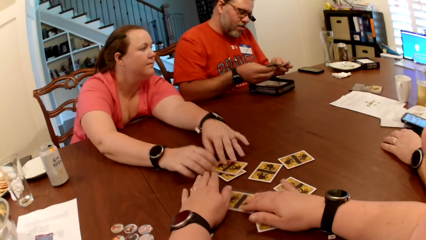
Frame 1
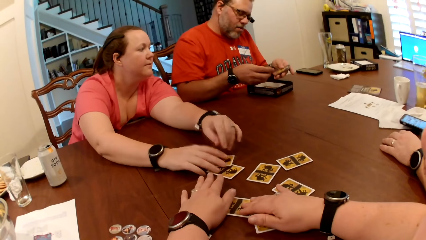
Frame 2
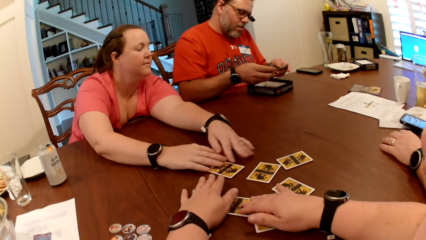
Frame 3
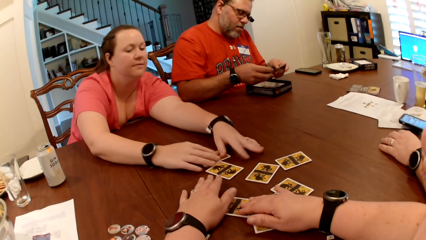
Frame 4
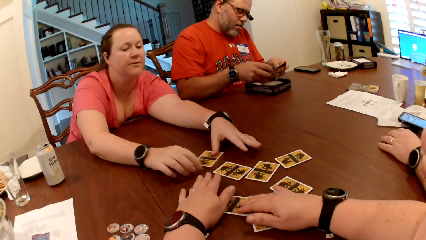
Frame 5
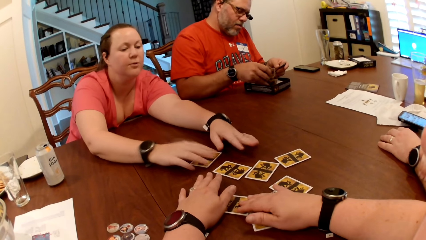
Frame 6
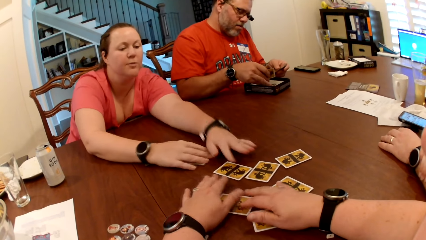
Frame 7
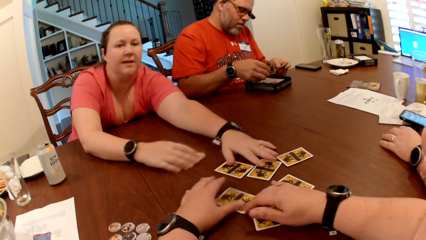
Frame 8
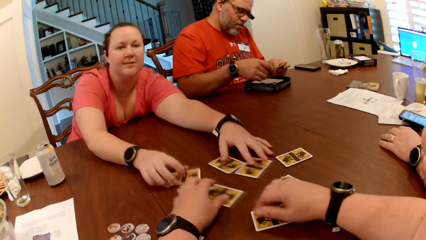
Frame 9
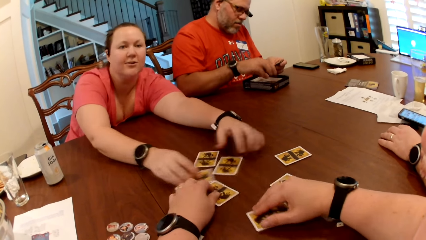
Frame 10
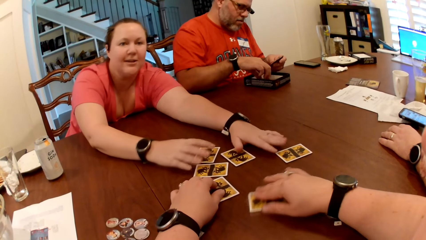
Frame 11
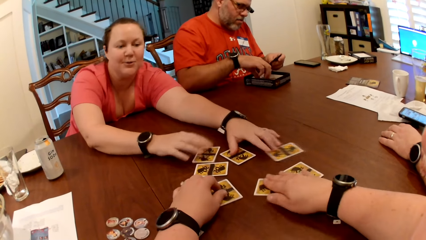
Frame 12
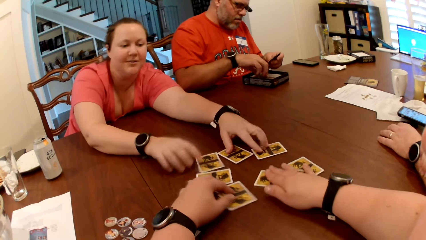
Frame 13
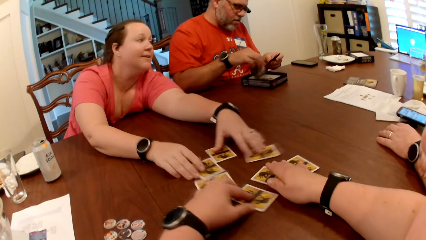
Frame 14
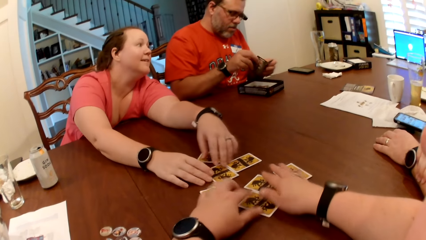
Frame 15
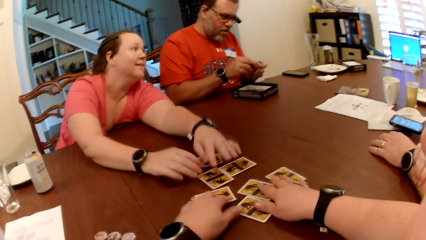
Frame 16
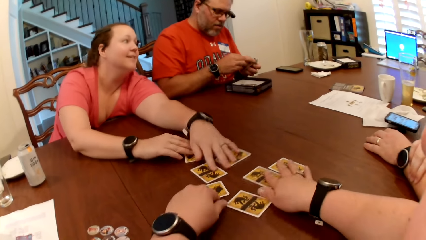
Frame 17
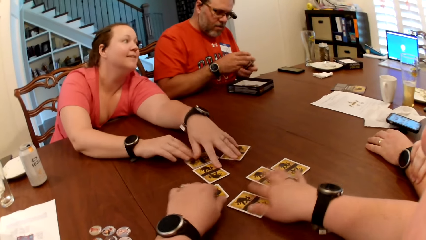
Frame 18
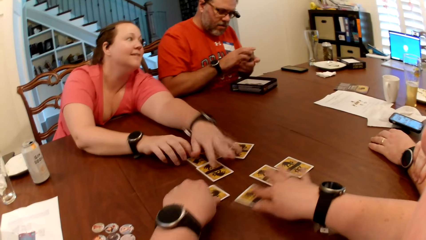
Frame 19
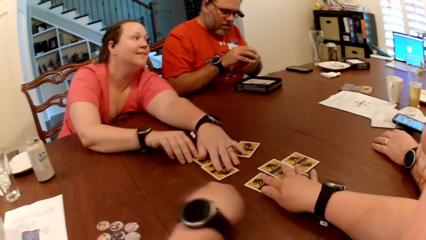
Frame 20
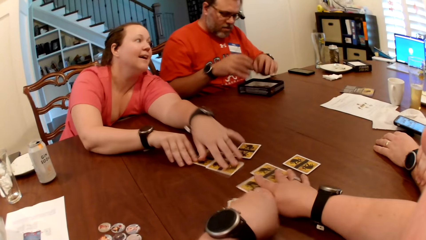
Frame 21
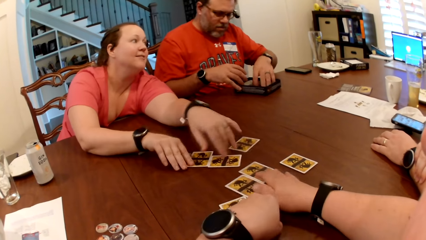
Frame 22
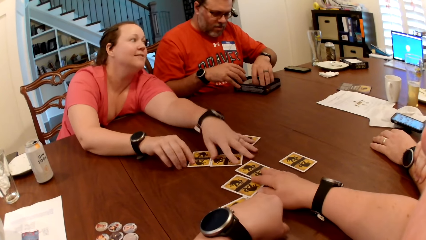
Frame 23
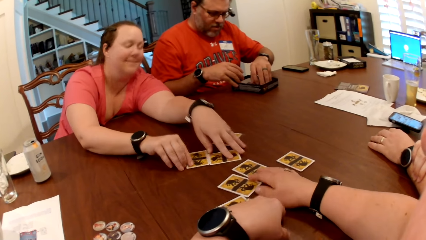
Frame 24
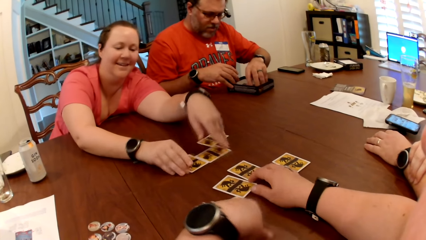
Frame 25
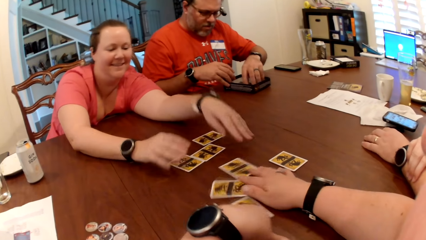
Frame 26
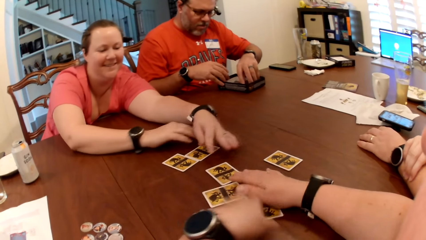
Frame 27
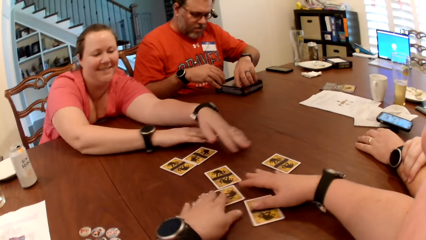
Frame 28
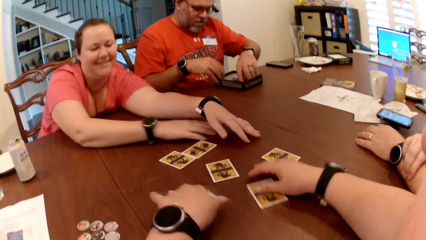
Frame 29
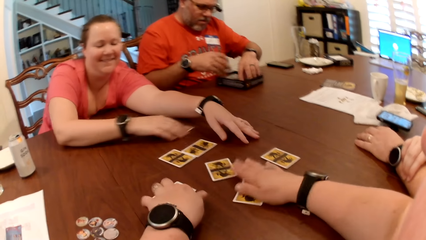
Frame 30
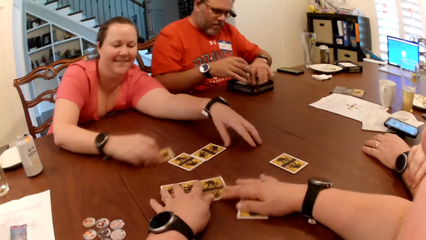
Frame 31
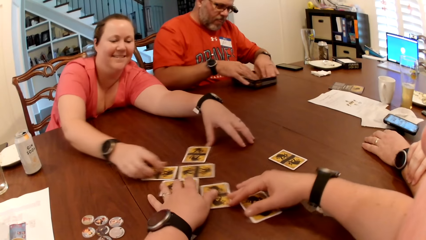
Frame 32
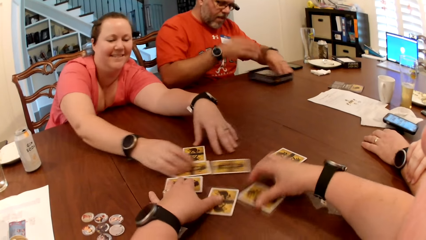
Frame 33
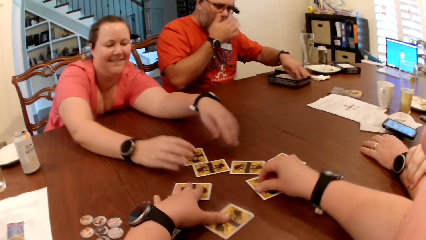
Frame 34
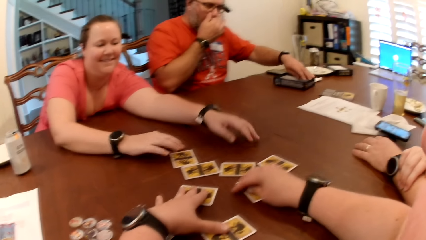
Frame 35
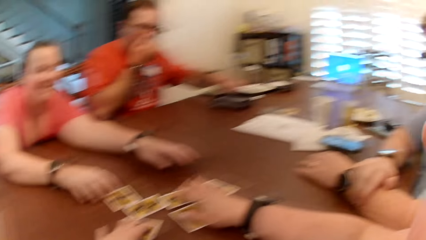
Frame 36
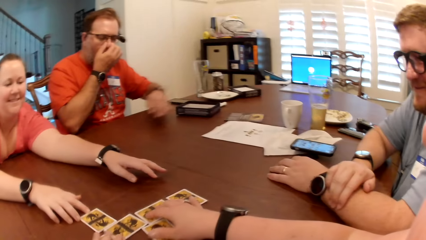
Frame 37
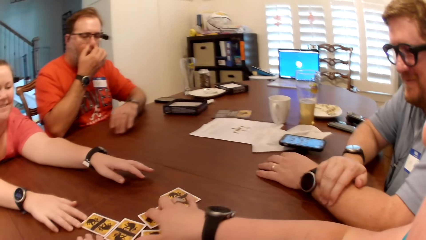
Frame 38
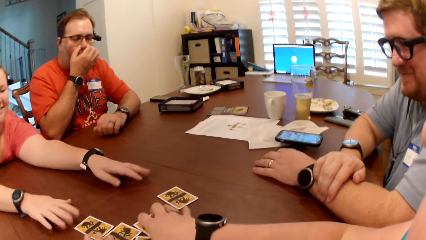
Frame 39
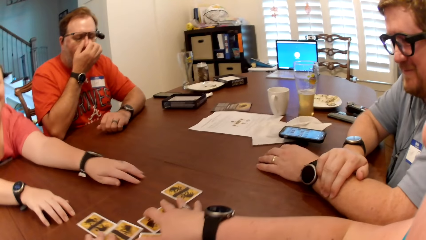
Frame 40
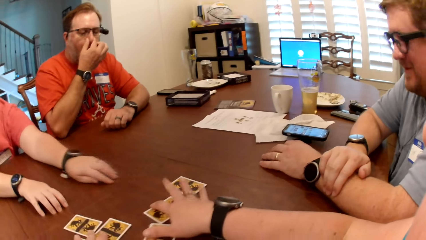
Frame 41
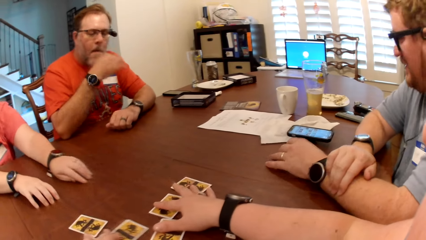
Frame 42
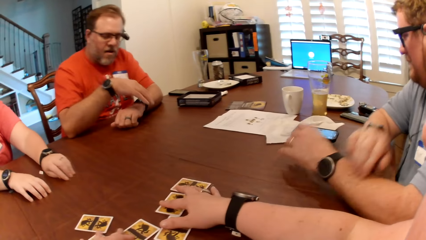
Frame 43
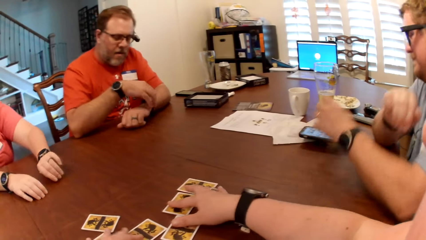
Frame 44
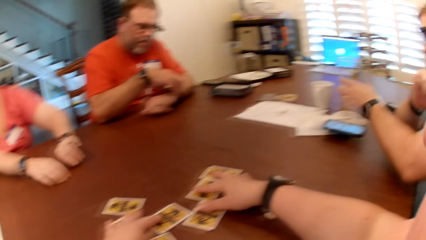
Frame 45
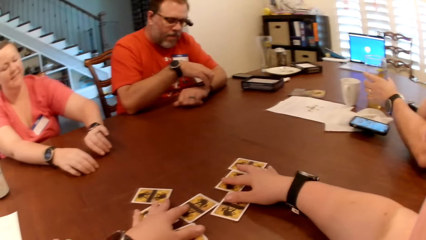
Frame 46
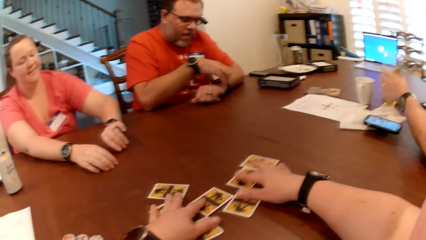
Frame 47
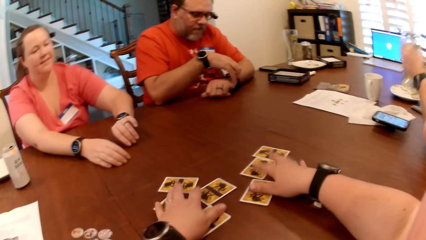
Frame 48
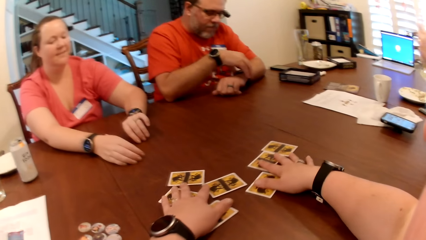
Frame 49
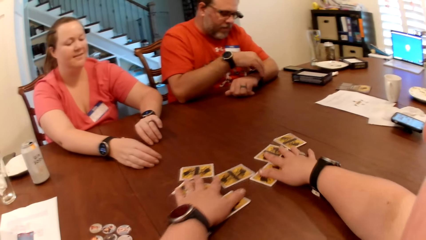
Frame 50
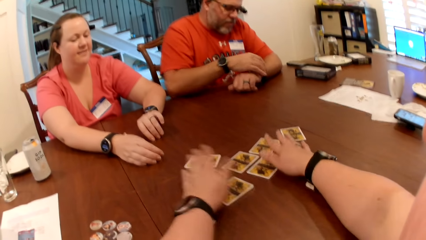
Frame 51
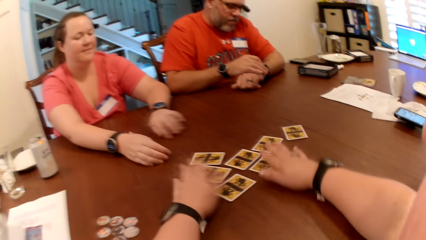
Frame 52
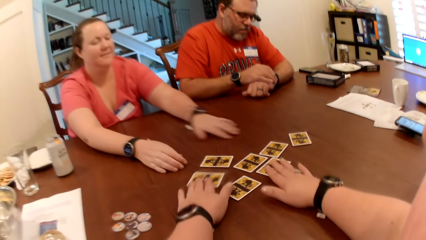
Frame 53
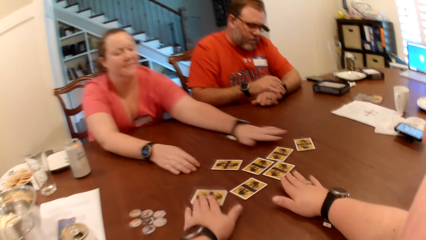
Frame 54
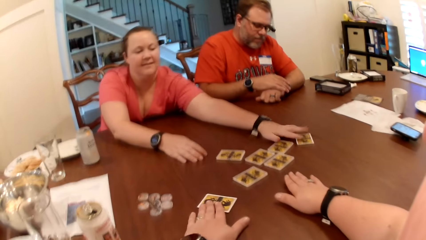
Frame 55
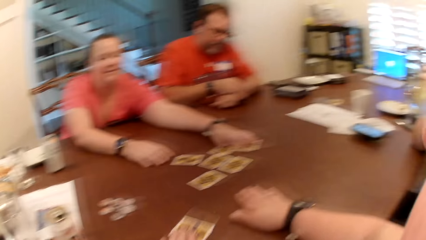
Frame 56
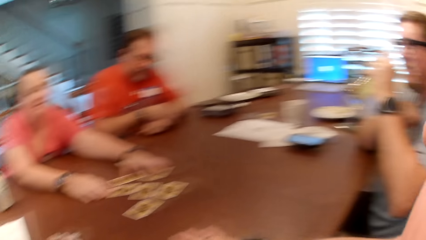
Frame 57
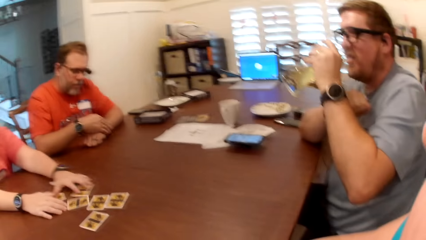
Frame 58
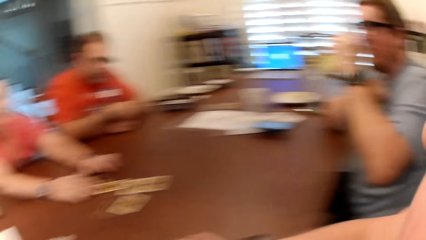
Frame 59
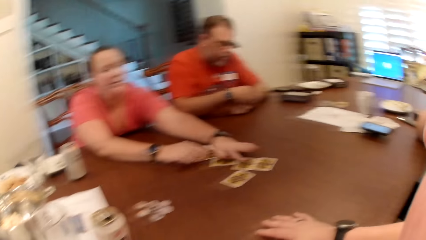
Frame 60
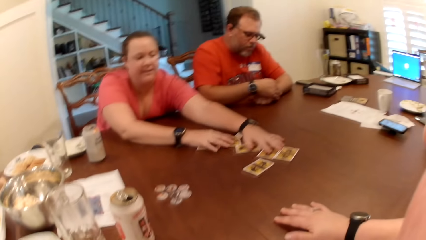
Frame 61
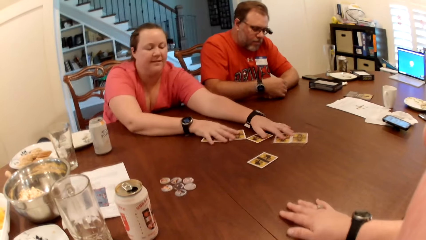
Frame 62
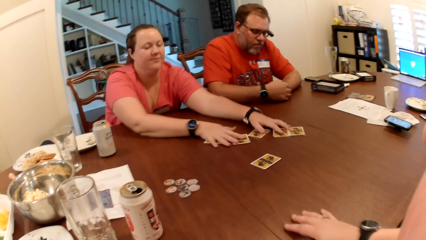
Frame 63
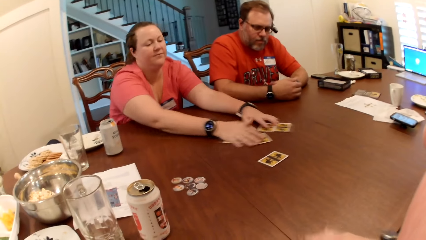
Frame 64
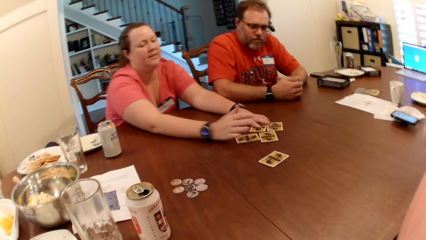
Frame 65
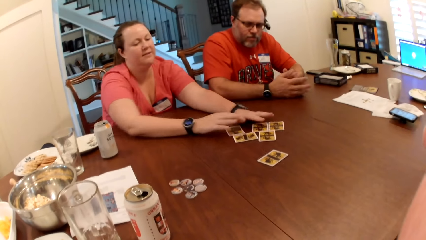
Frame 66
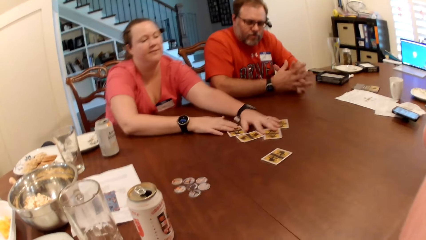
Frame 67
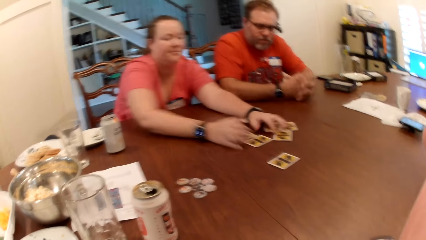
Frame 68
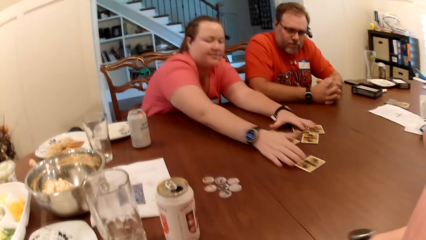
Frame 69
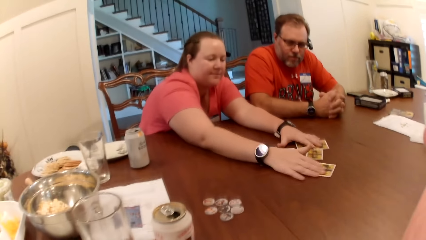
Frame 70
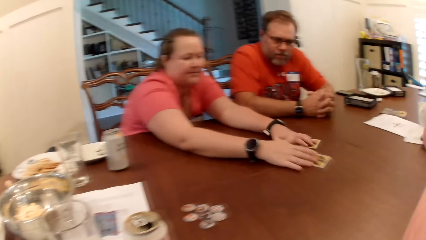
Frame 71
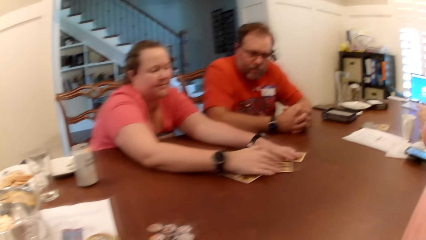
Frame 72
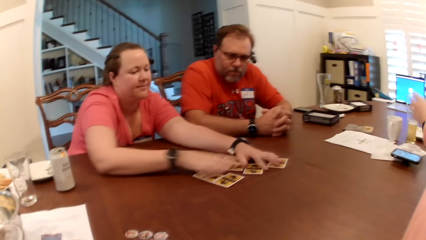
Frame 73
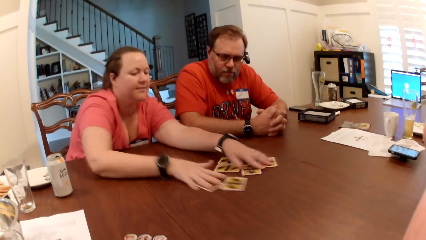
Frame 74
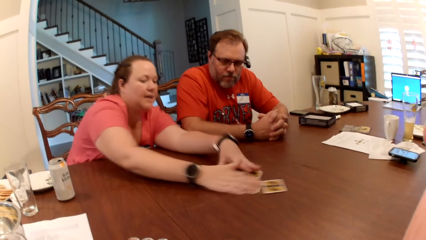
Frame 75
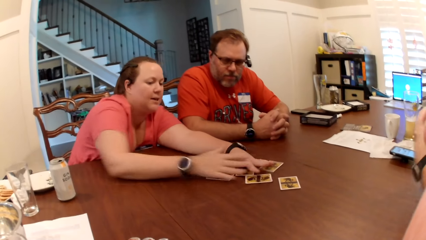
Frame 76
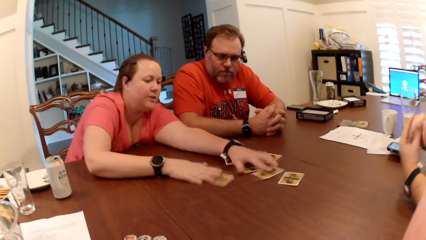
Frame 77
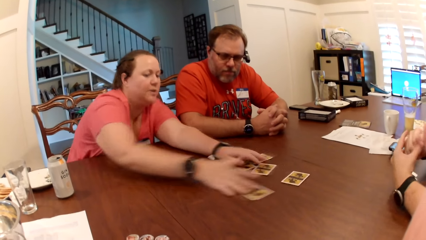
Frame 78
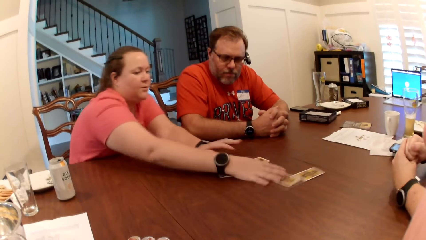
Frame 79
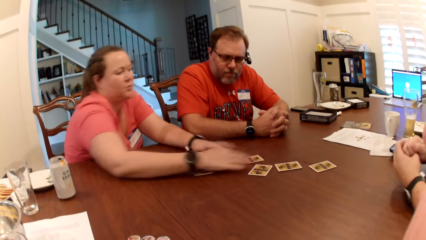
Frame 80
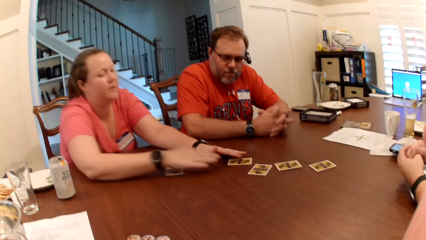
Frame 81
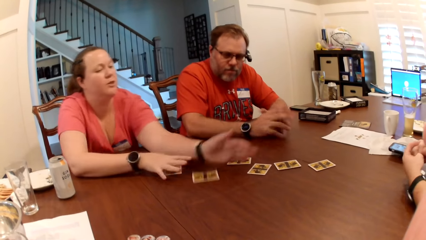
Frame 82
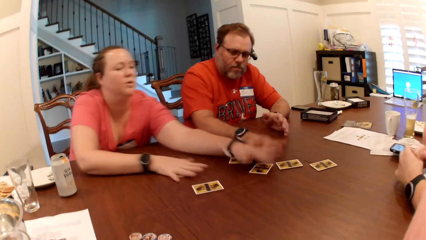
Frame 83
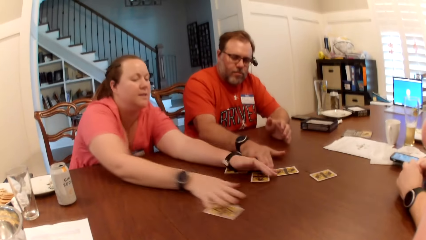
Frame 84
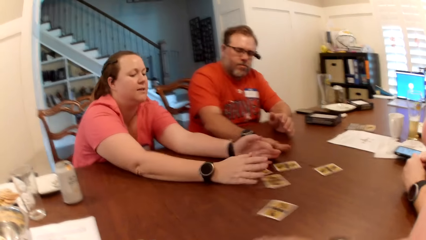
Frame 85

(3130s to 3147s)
The man places the cards in his right hand in the box, picks up a card from the box on the table with his right hand, and pushes the box on the table with his left hand. The camera wearer takes a card from the table with her left hand. The woman scatters the cards on the table with her two hands. The camera wearer looks around.
